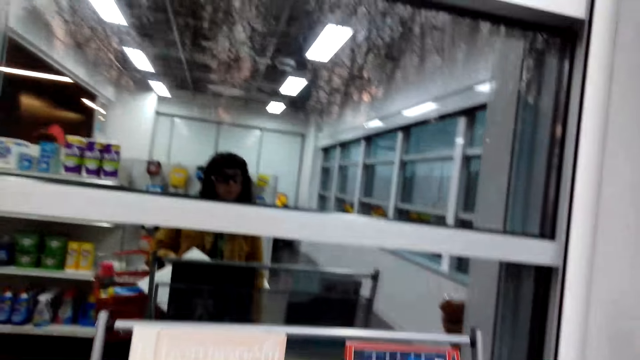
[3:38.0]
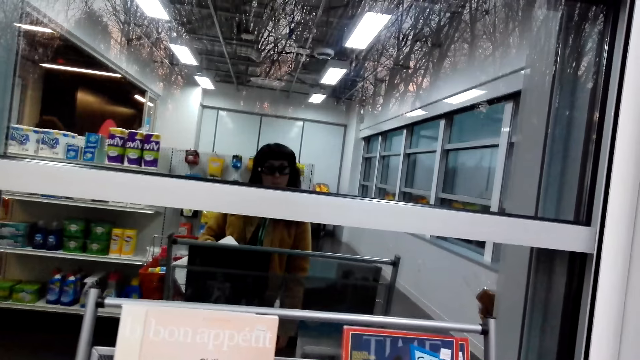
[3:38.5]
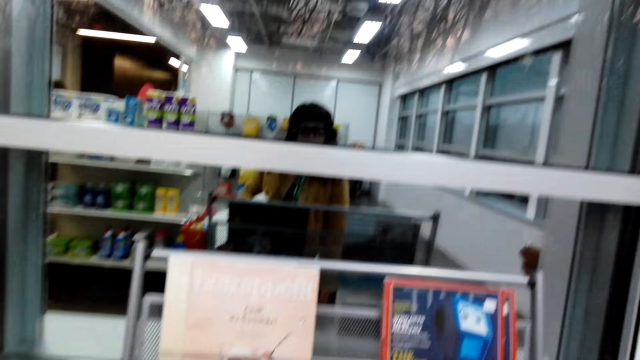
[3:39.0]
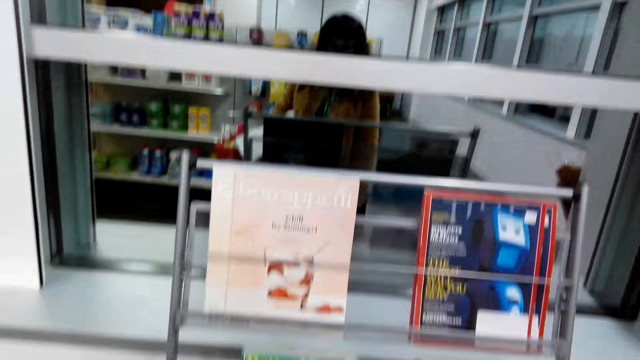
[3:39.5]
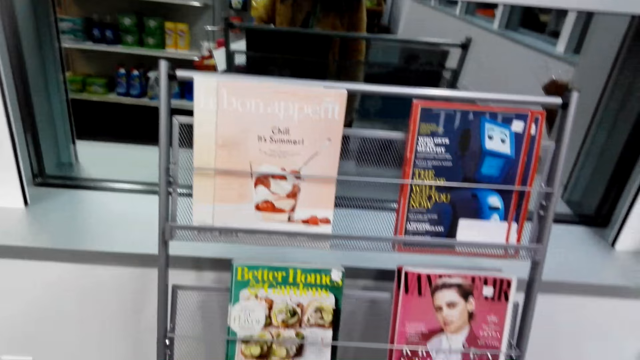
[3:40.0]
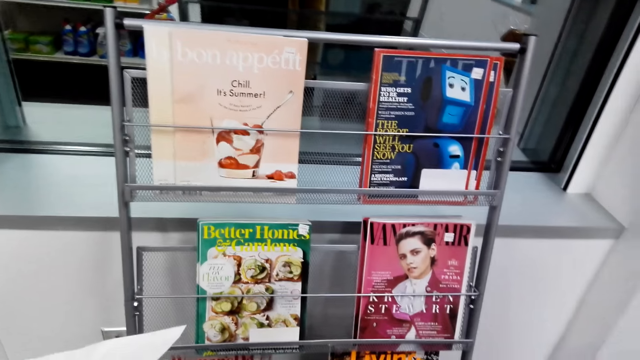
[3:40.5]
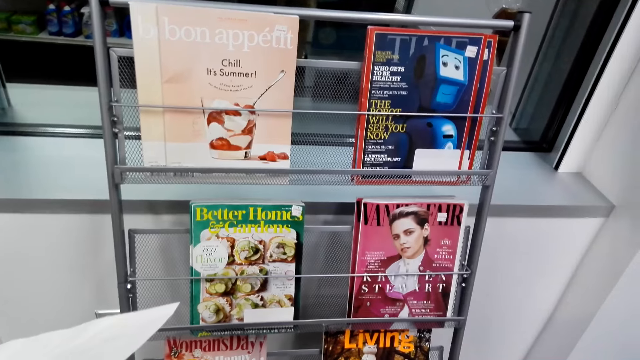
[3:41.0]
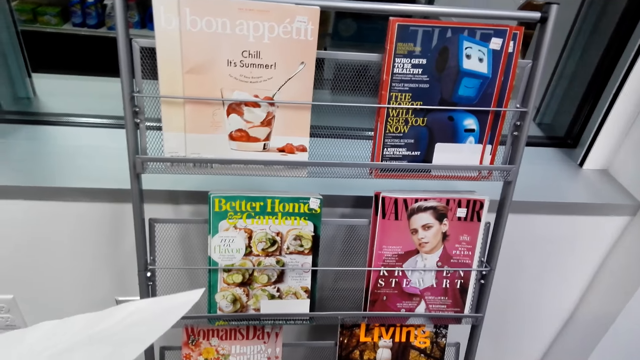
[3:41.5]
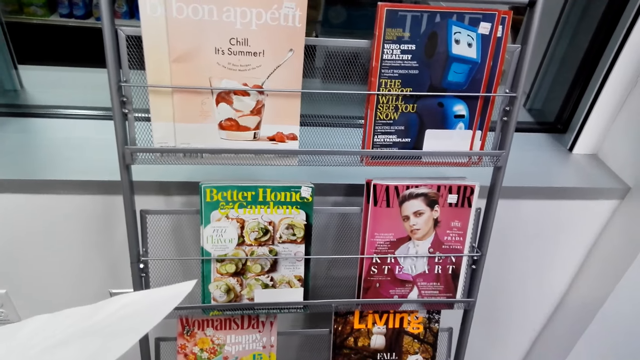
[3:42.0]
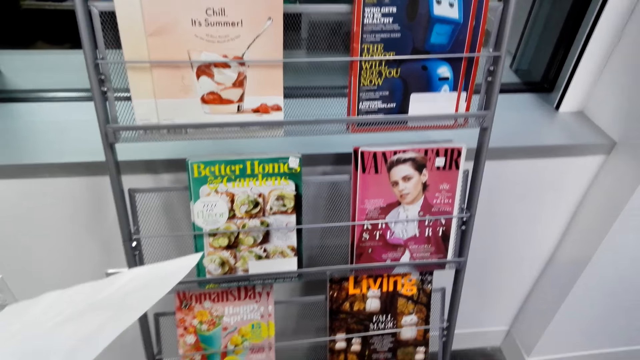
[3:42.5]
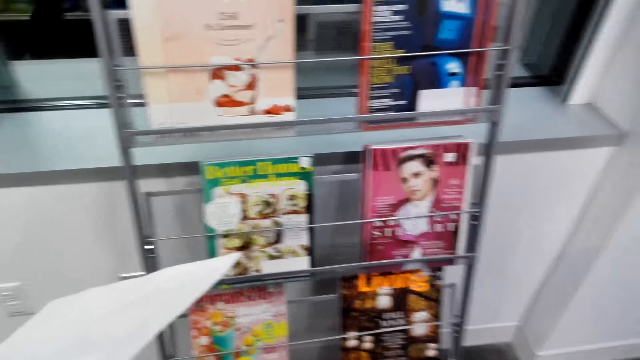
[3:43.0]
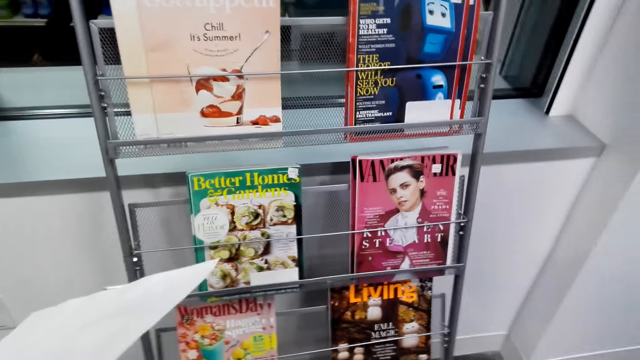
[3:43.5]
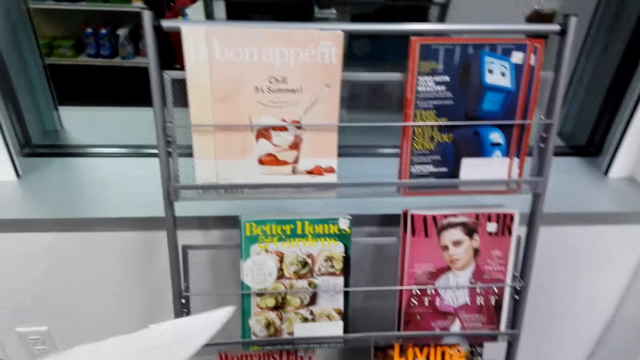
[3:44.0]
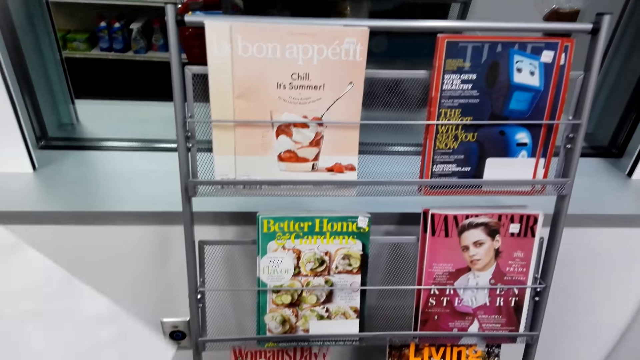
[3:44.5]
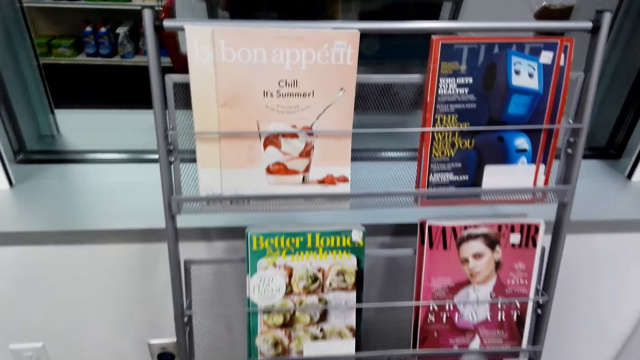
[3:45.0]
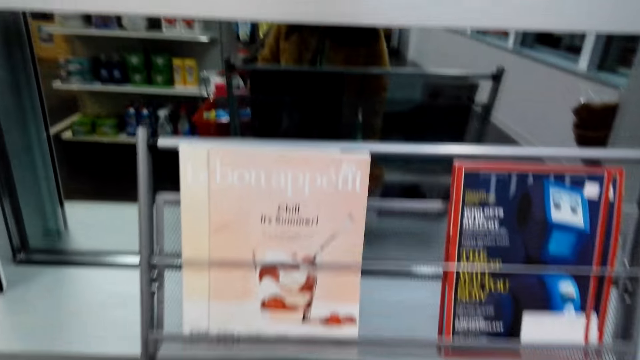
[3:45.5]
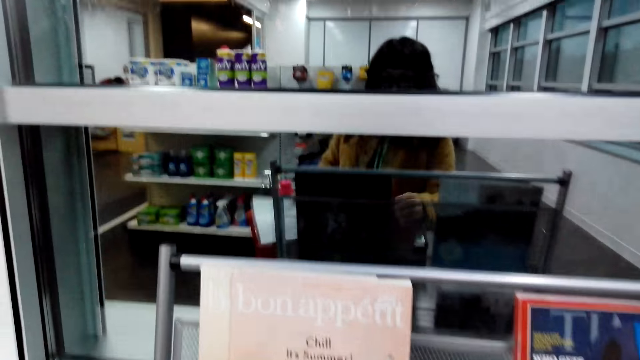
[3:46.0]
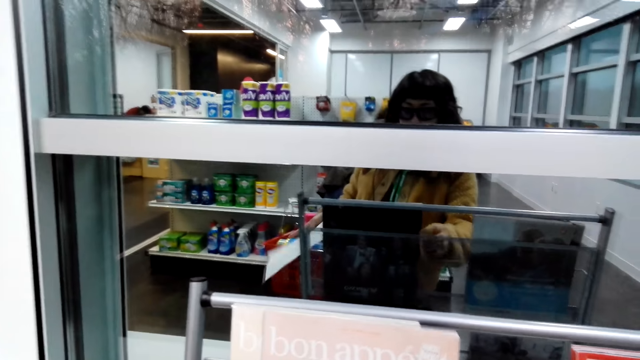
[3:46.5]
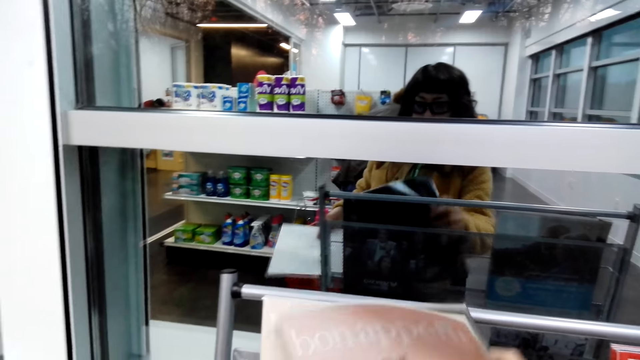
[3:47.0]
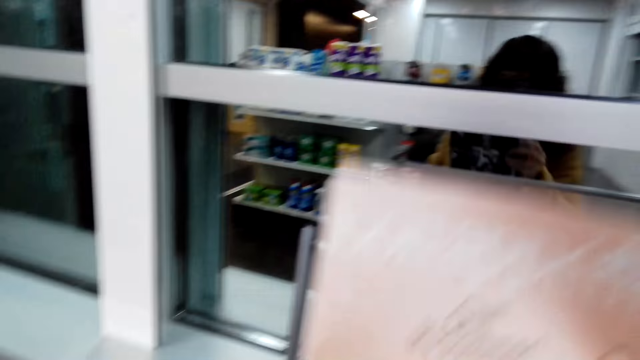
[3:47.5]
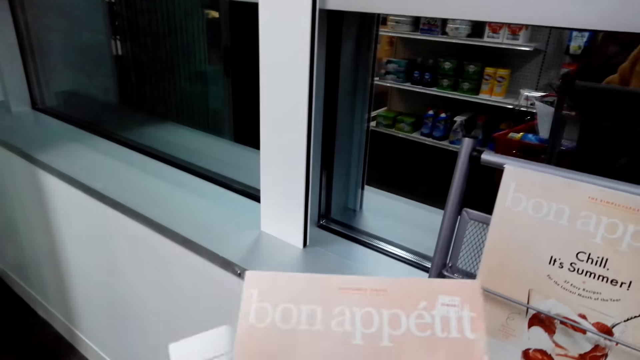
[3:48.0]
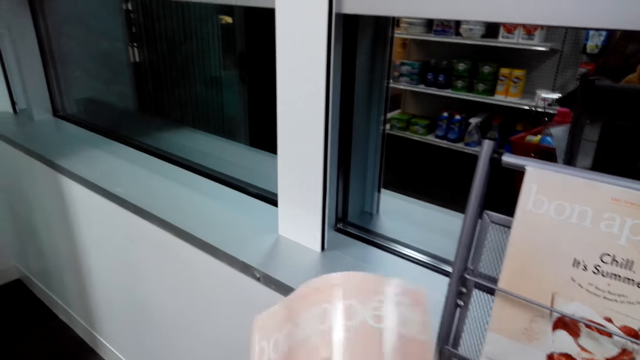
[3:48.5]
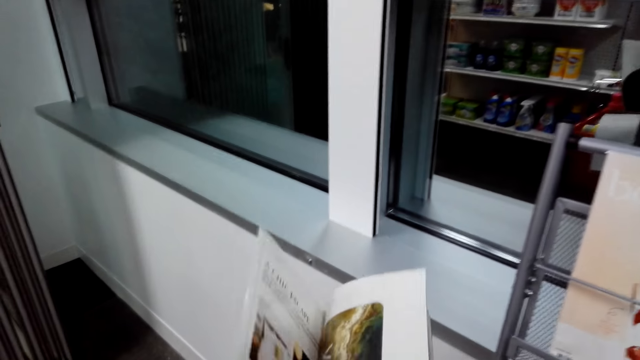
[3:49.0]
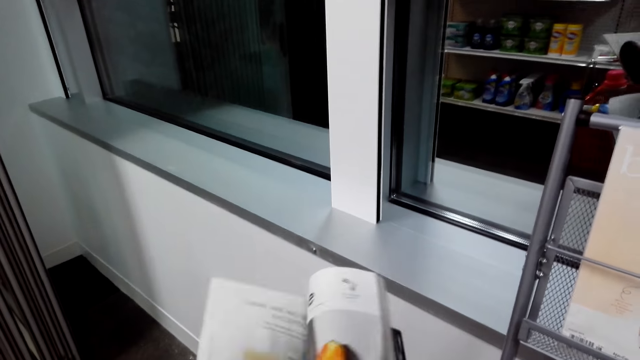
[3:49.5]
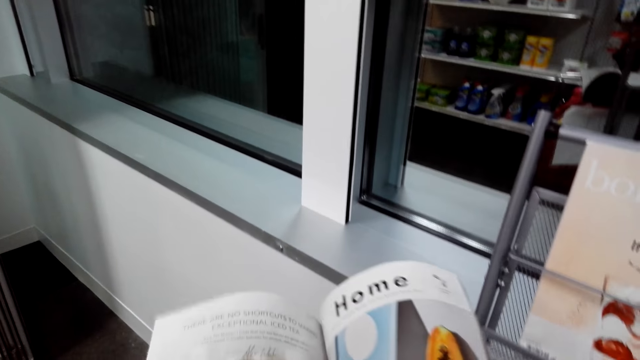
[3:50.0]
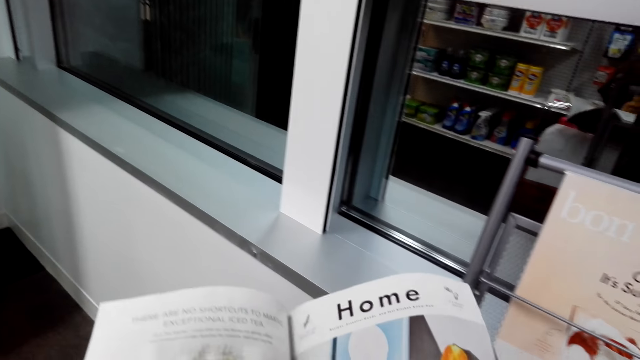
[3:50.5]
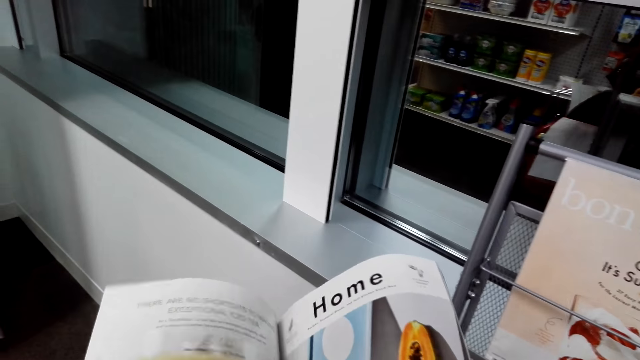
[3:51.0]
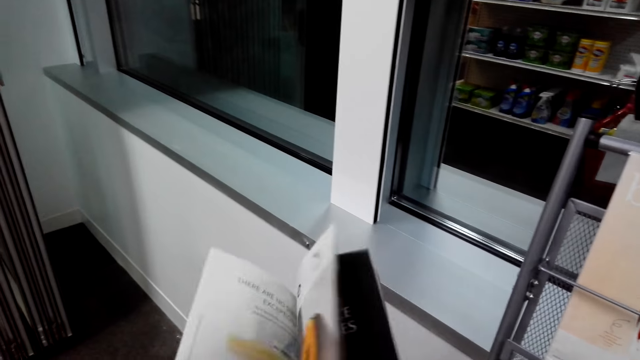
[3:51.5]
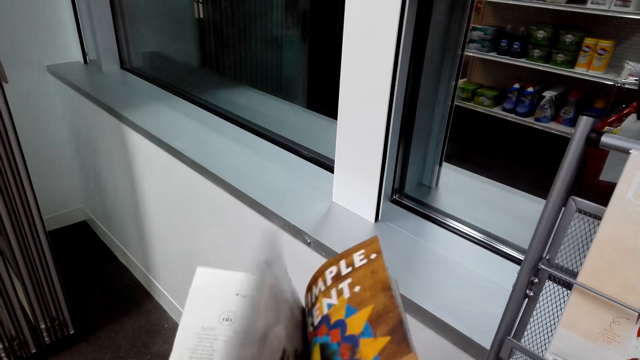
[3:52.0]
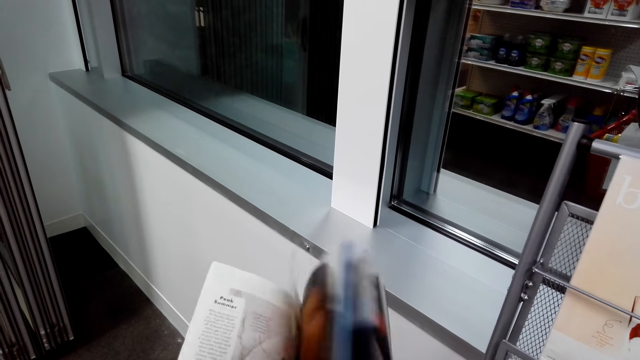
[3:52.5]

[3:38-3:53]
The camera wearer looks at the magazines. They pick up a magazine or book. They flip the pages of the magazine.

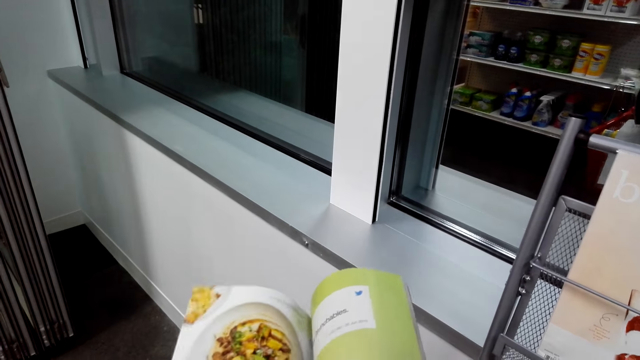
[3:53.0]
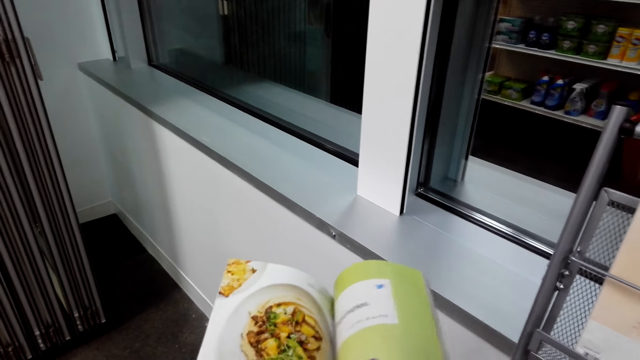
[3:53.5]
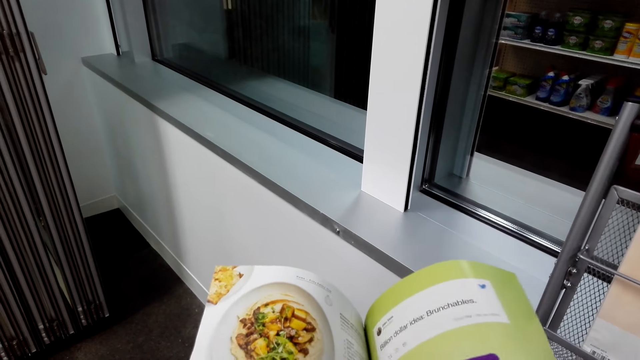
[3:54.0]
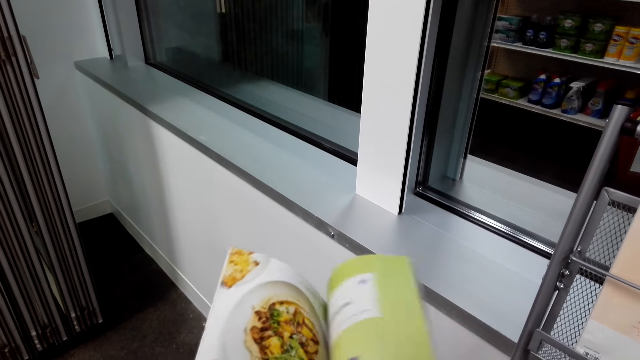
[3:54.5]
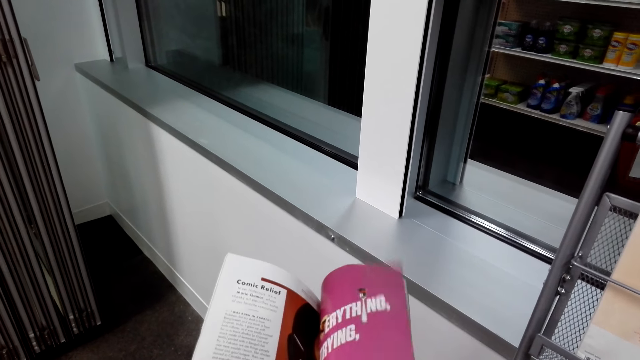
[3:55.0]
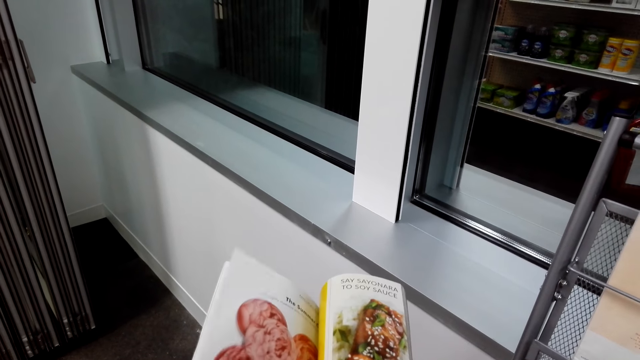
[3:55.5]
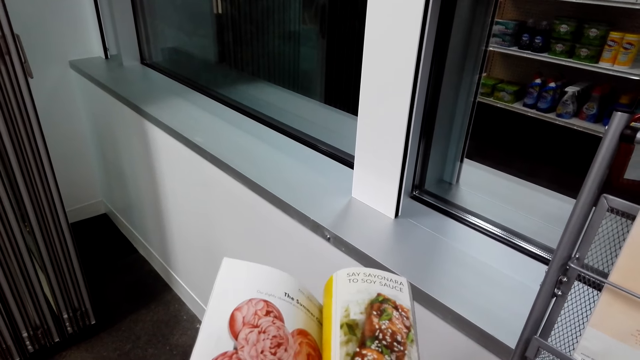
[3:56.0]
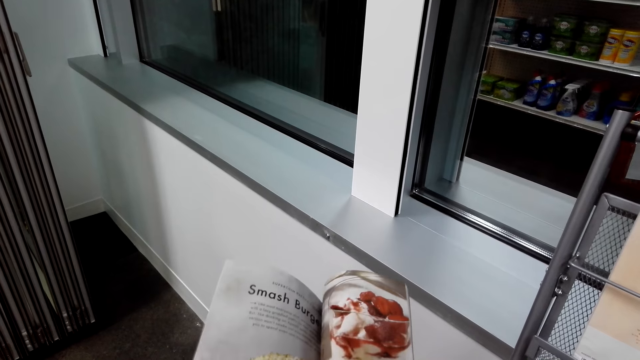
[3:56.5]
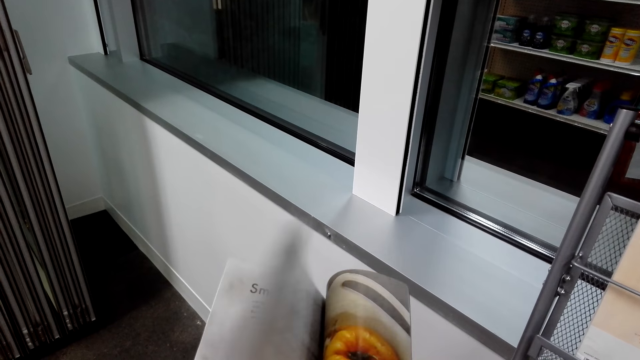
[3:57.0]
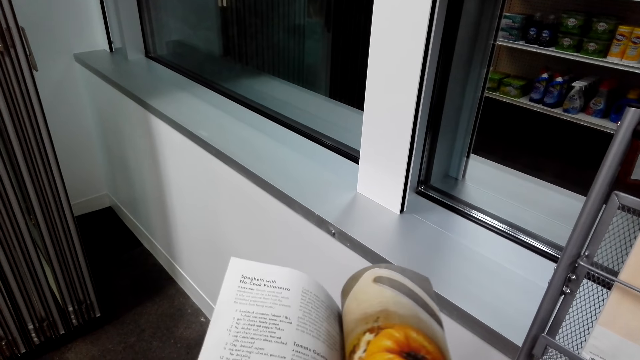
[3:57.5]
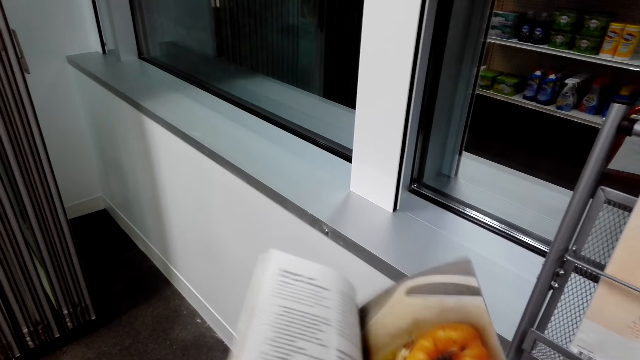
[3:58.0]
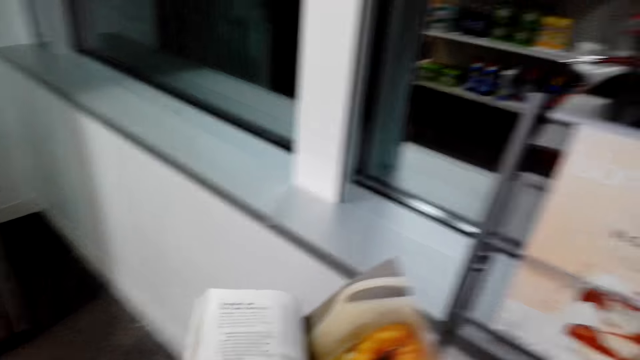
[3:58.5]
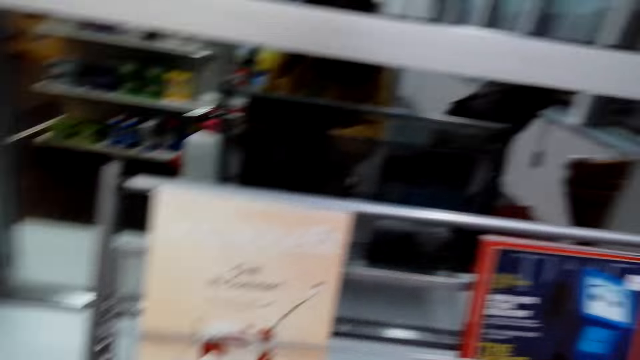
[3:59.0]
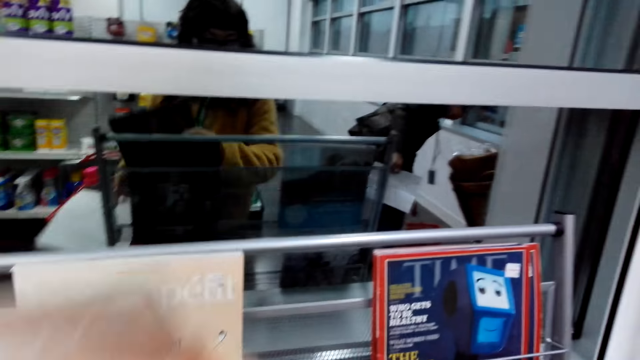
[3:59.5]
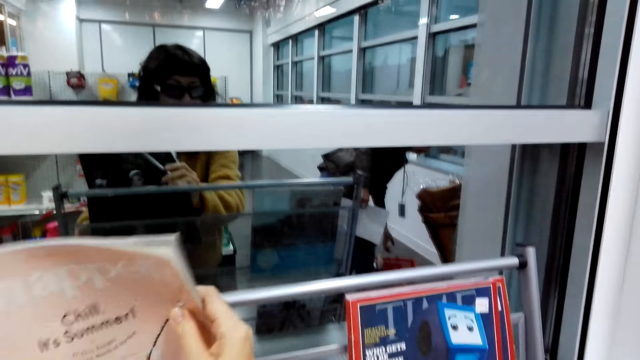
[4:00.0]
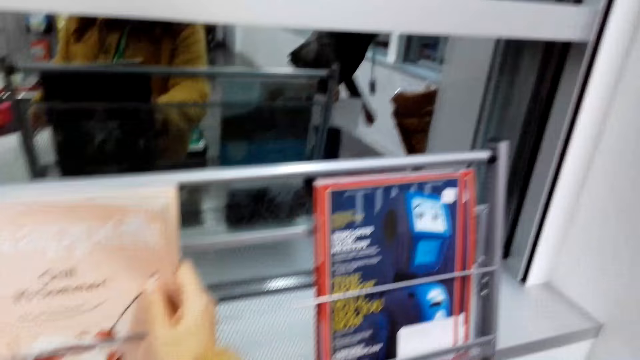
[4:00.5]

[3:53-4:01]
The camera wearer returns the magazine.
